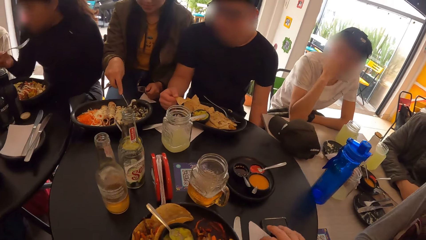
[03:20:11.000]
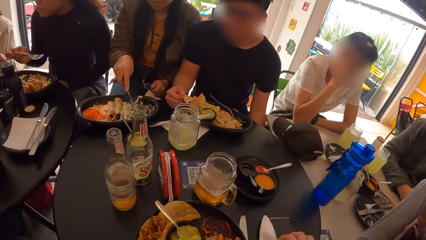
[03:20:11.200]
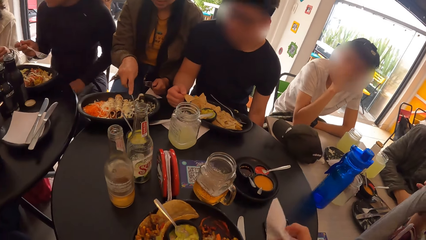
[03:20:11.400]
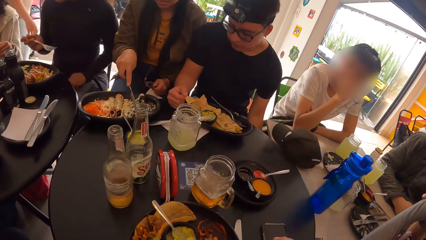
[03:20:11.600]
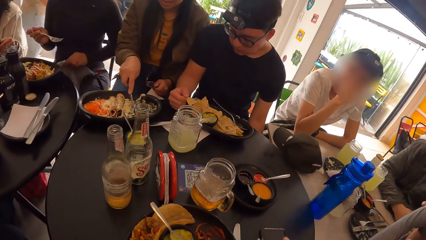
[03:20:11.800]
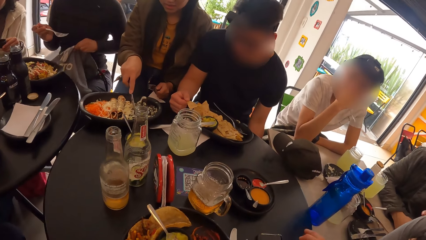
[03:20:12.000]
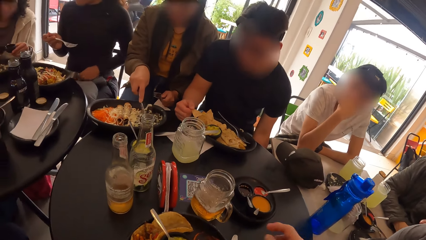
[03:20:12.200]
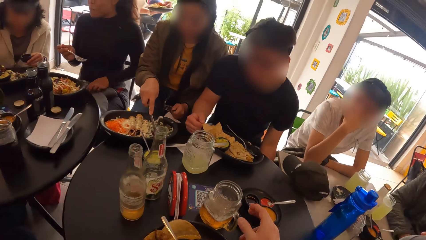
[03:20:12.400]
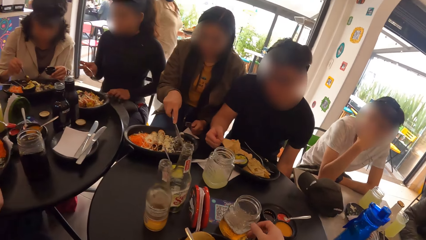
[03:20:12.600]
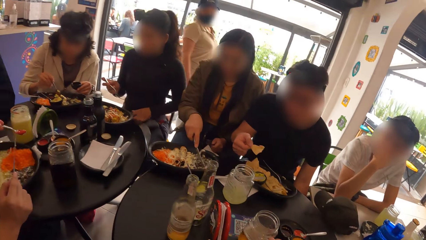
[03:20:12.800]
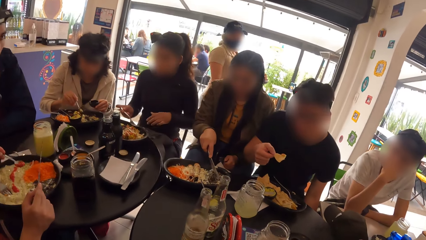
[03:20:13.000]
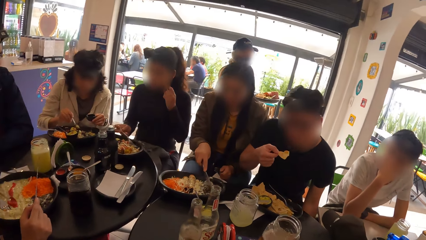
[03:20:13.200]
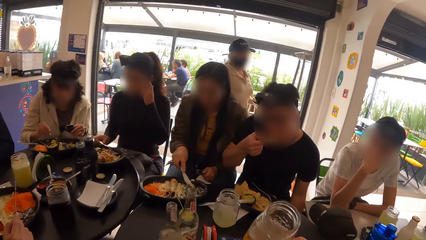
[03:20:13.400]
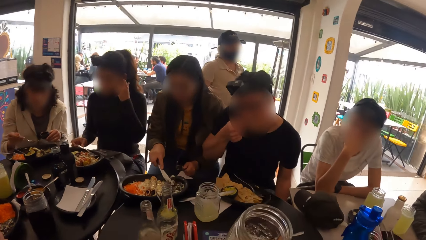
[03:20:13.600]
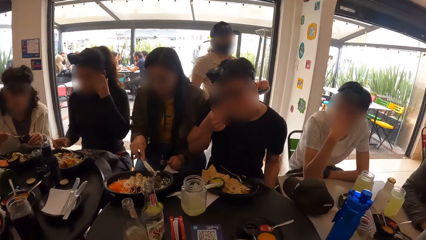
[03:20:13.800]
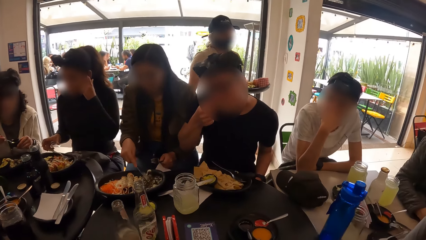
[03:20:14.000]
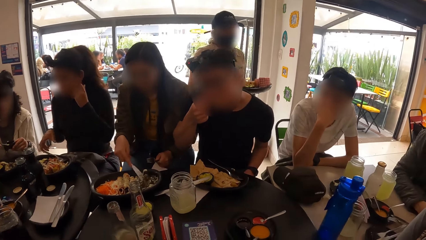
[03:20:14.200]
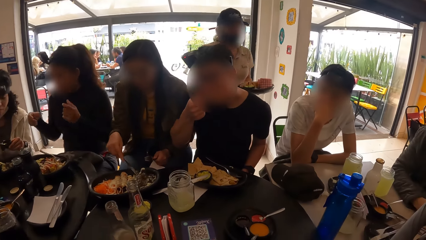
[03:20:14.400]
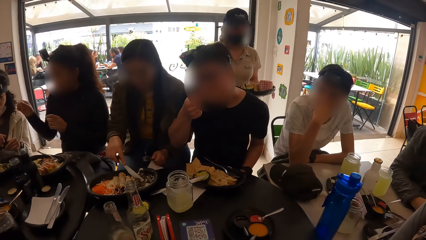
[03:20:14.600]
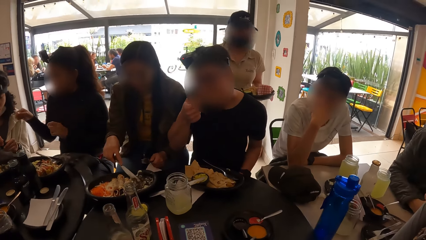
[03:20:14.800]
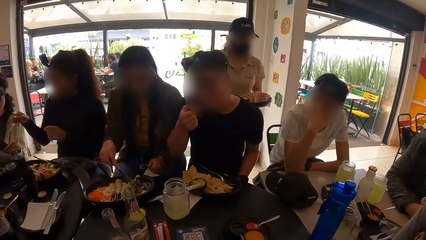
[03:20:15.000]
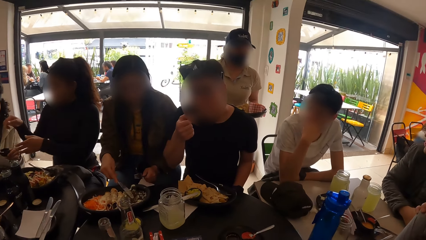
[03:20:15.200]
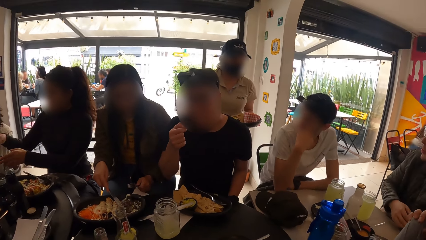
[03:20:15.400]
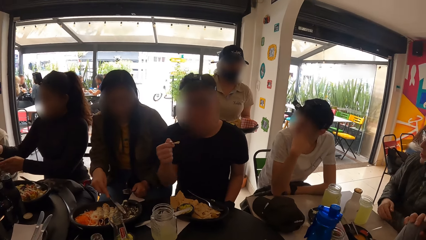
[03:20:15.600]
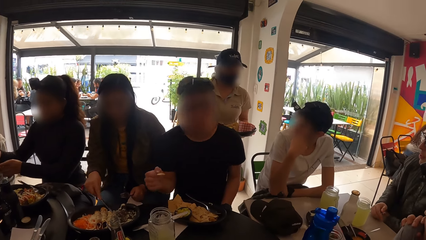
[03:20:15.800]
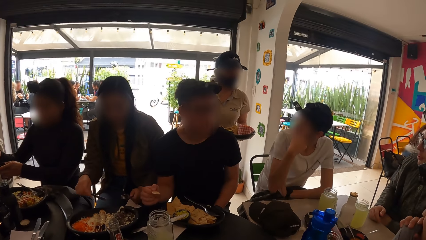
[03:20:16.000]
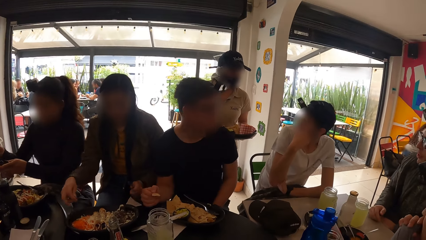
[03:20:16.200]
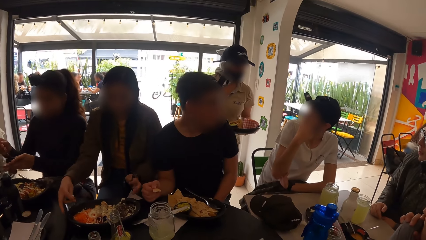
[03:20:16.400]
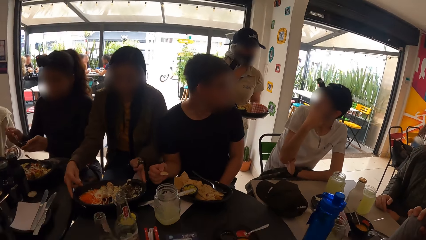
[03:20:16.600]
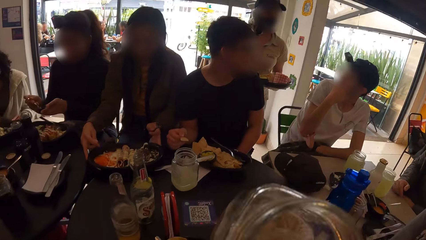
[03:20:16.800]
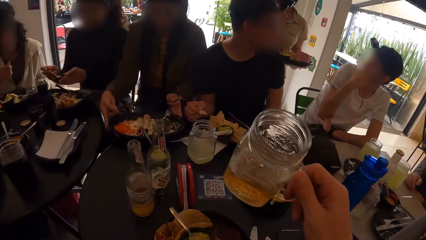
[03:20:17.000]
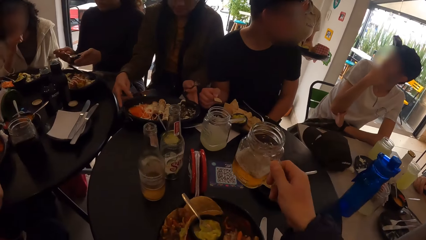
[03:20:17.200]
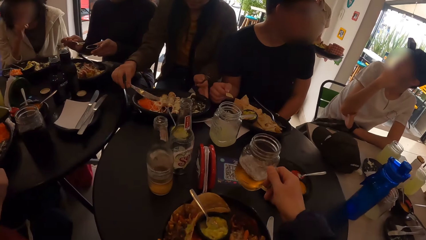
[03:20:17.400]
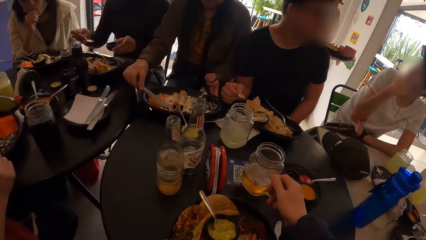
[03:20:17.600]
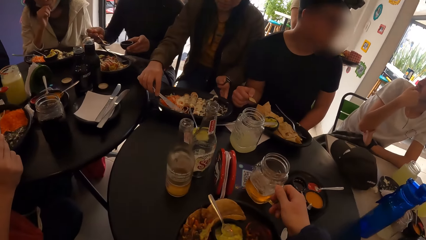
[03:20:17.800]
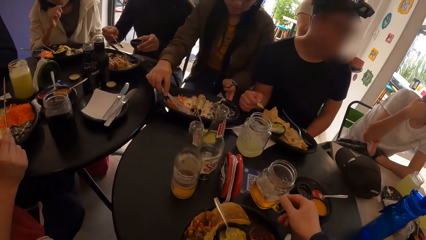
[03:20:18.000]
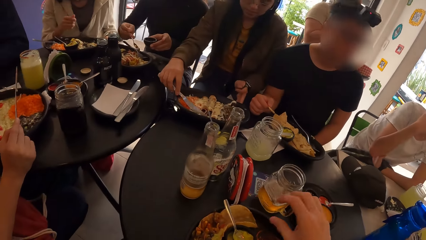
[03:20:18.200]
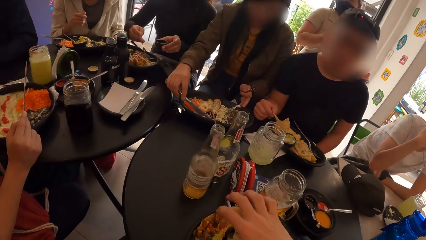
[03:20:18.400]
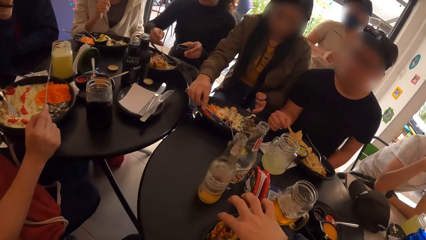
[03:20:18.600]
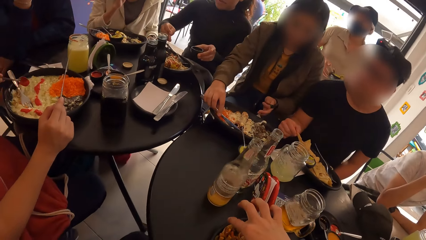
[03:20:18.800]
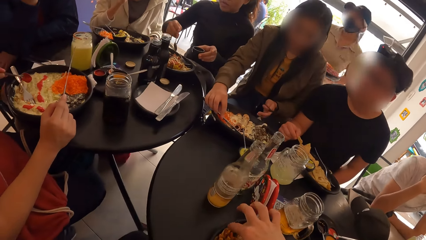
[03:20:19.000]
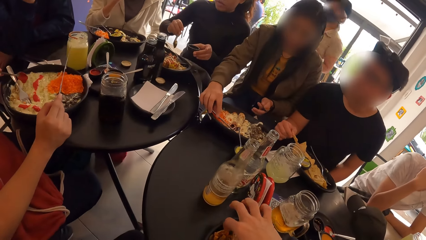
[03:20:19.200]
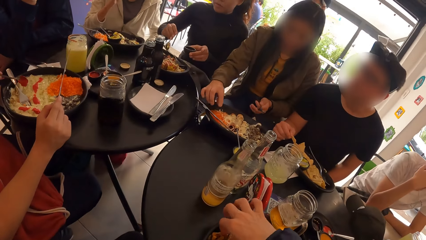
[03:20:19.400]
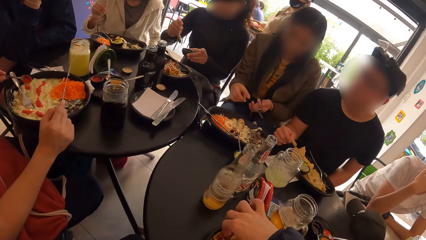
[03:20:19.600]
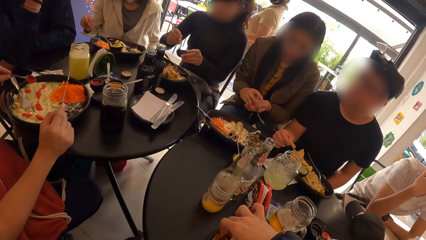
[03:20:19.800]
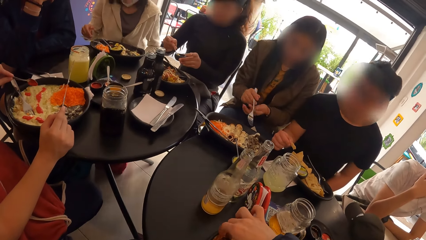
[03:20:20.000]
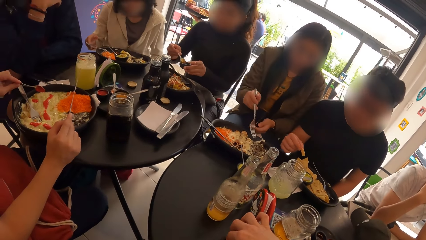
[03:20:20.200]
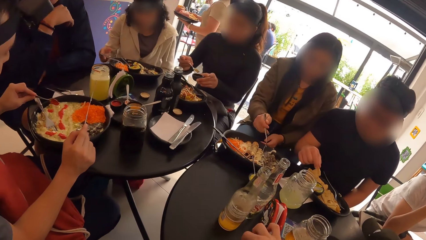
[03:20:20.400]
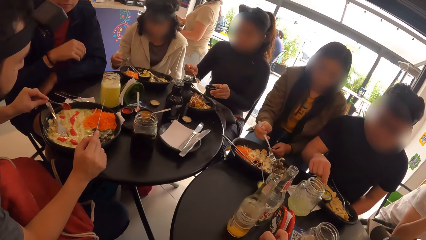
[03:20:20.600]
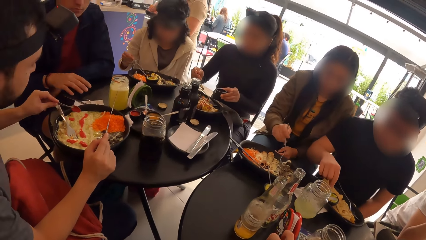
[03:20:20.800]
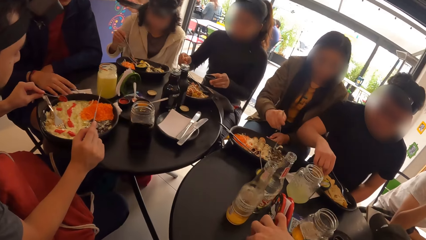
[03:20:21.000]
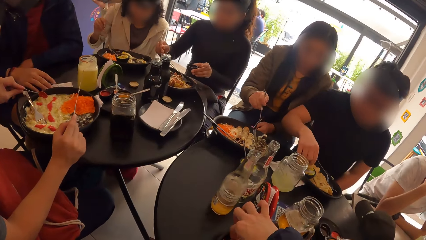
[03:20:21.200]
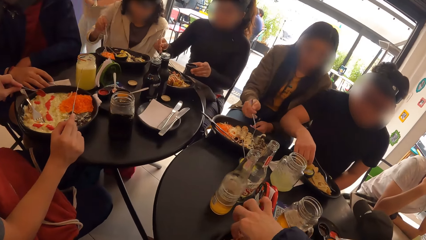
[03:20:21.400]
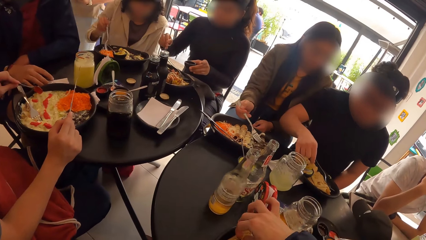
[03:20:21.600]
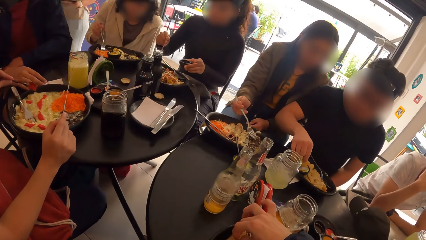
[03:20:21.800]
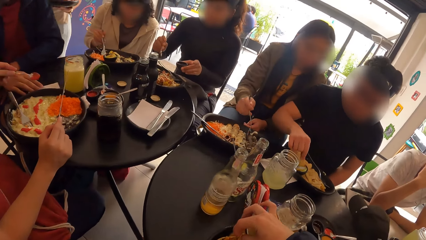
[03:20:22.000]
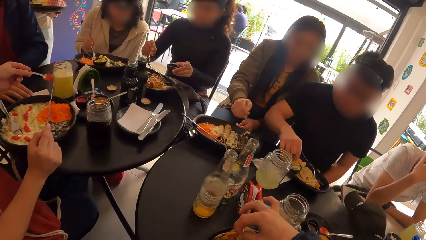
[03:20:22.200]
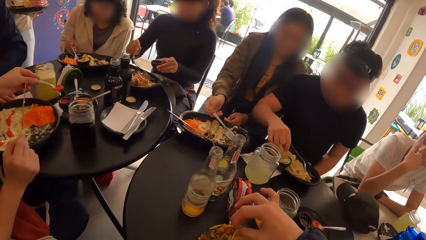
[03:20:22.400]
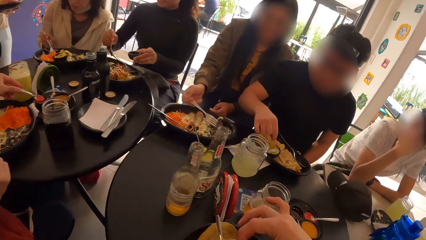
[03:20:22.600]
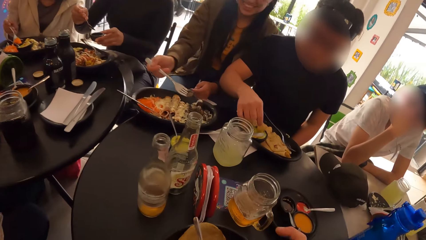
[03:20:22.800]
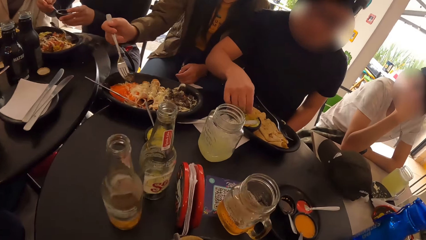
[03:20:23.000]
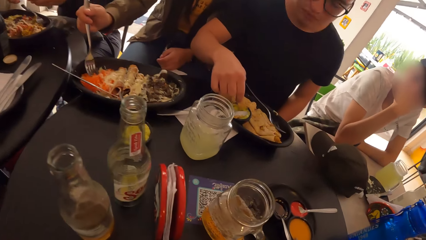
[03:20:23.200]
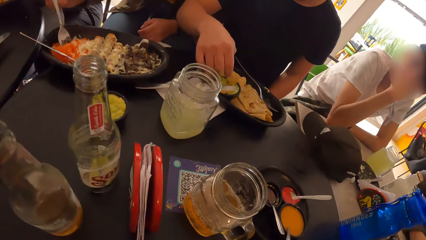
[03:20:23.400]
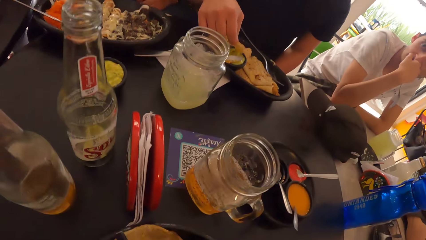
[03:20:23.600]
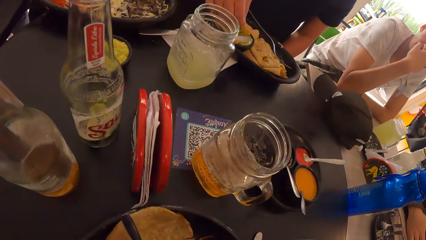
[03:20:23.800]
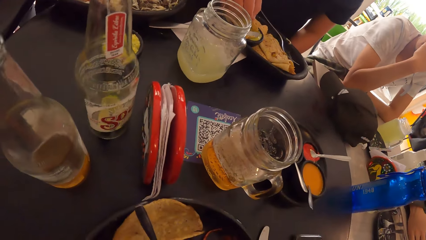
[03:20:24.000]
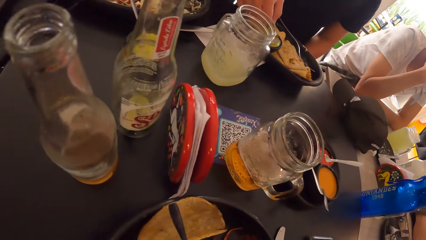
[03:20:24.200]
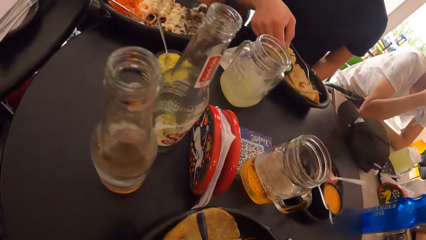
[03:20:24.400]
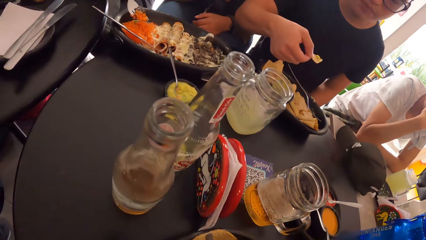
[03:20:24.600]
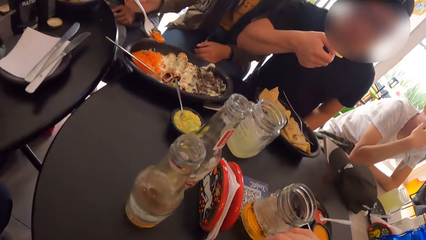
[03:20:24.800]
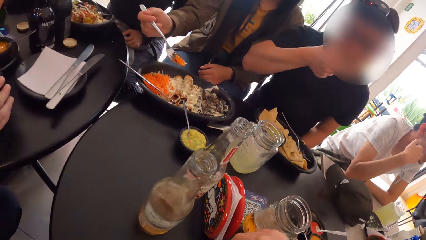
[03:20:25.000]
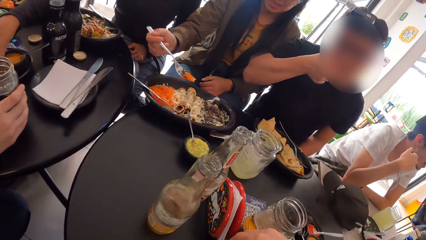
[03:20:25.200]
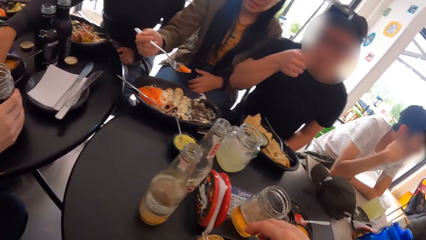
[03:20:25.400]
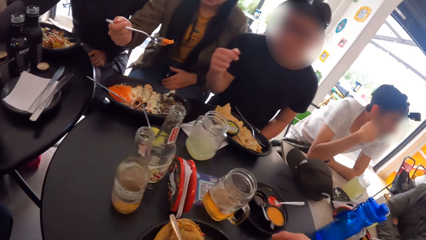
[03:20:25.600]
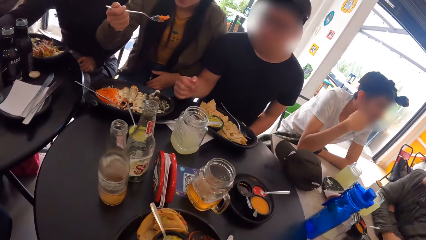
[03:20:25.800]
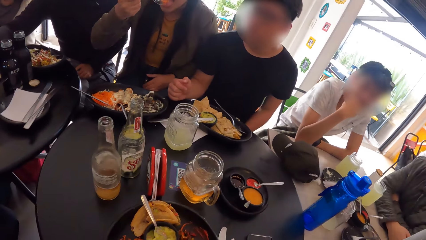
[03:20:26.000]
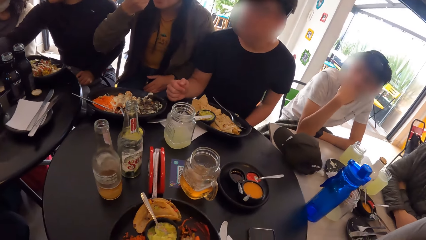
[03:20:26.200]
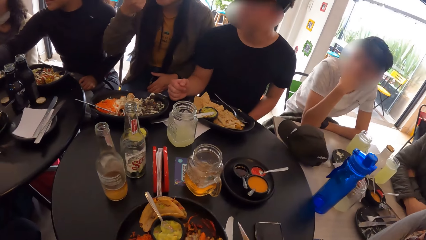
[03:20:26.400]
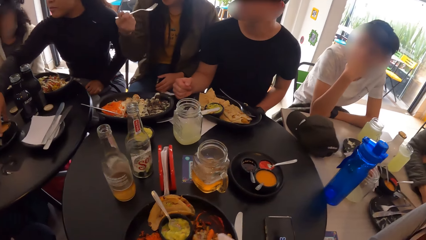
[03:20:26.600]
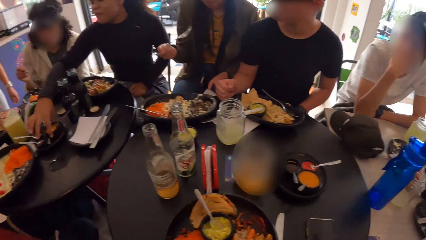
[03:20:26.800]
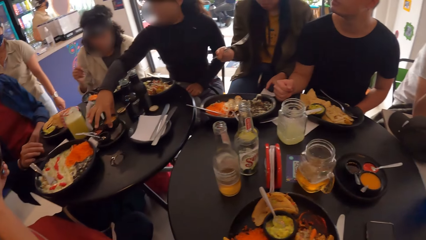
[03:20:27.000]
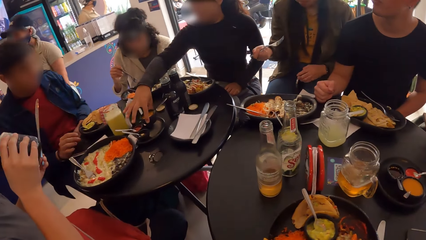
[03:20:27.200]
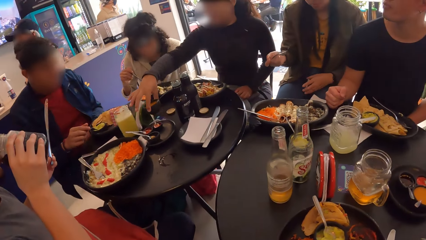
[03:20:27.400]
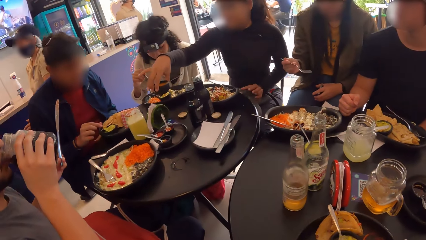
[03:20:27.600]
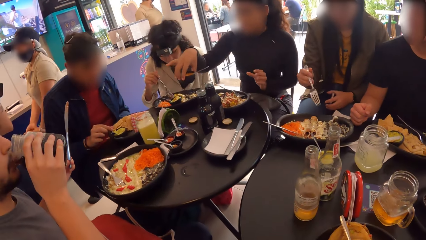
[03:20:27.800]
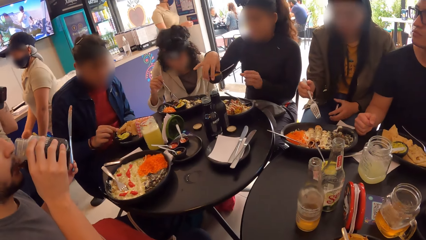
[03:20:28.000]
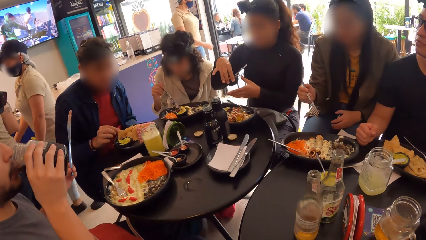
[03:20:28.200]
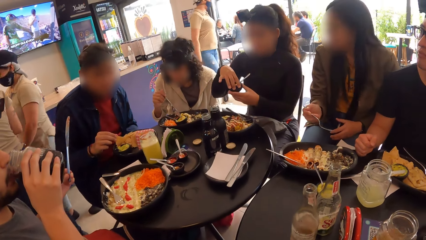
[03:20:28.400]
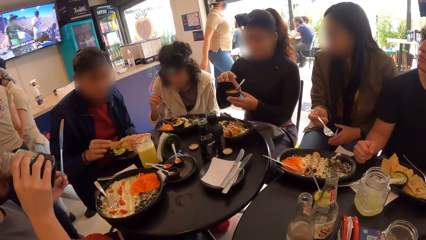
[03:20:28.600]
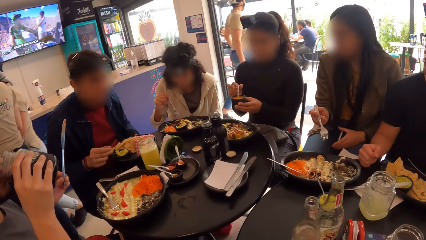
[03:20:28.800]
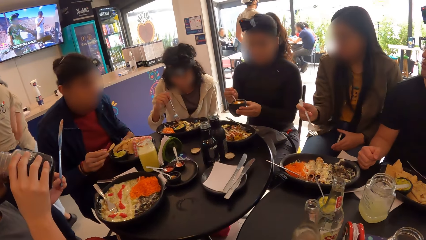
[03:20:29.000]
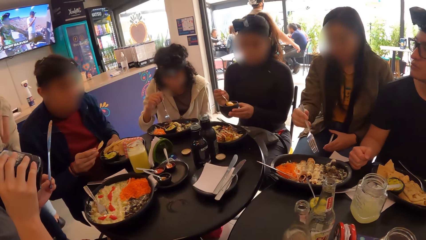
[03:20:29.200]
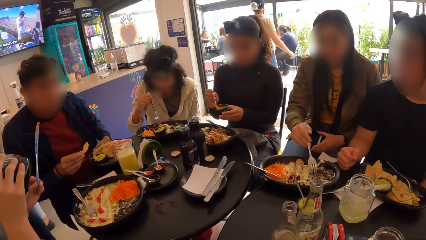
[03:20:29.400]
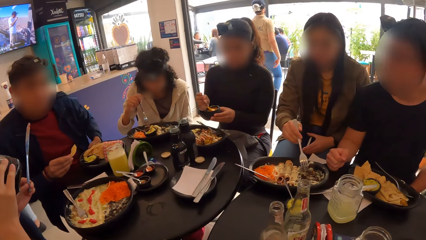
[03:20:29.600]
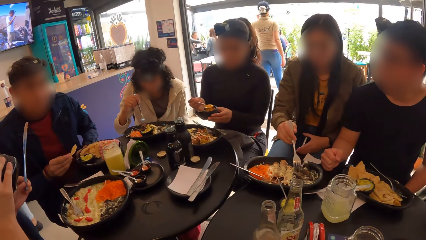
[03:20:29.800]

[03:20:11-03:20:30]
The camera wearer puts the serviette on the table. They hold the serviette with both hands and pick the serviette. They pick a drink from the table with the right hand. They take the drink in a cup. They put the drink on the table. They pick the roti from the plate with the right hand. They eat the roti, look around, and put the roti on the table. They pick the serviette. A man takes a drink.
